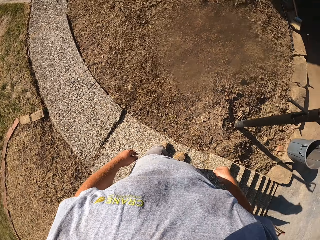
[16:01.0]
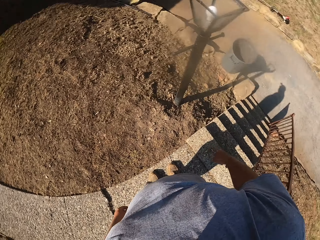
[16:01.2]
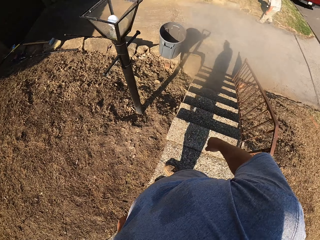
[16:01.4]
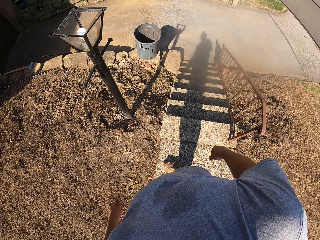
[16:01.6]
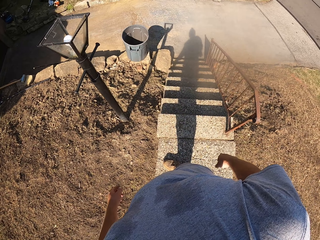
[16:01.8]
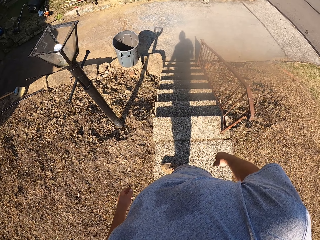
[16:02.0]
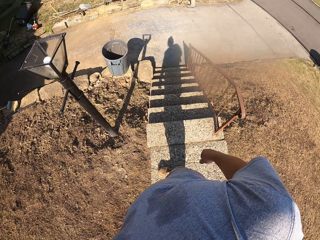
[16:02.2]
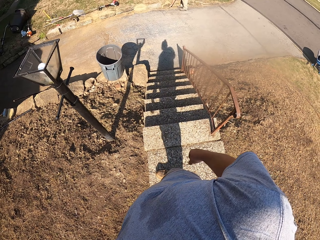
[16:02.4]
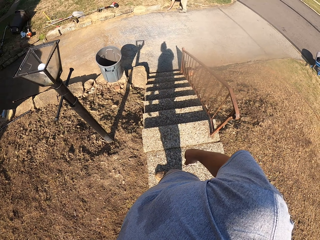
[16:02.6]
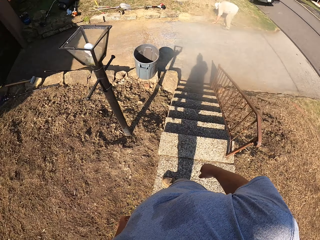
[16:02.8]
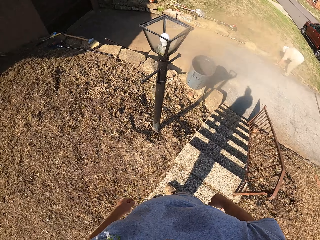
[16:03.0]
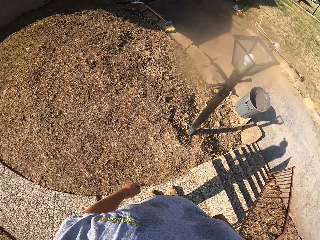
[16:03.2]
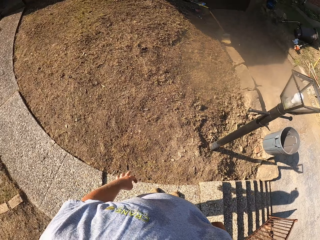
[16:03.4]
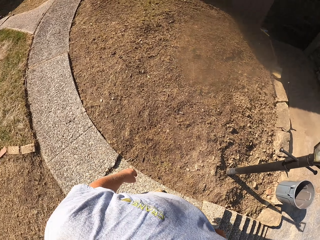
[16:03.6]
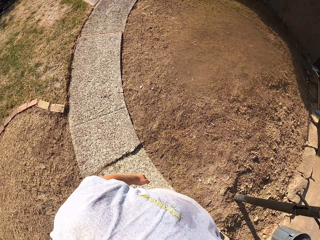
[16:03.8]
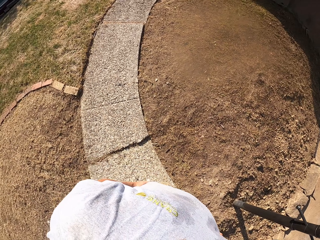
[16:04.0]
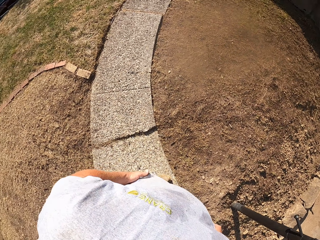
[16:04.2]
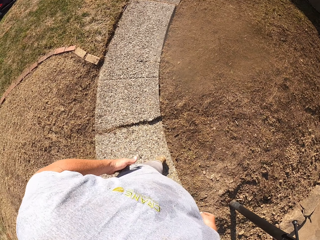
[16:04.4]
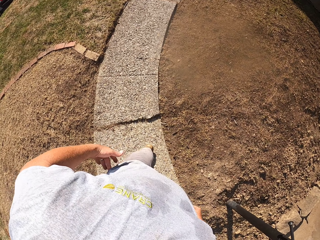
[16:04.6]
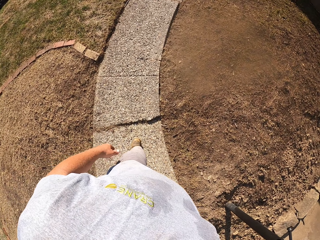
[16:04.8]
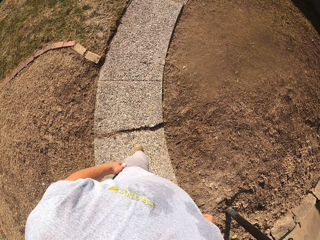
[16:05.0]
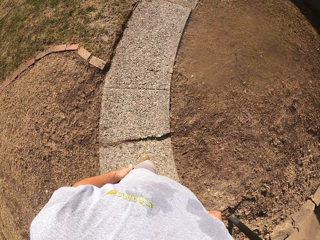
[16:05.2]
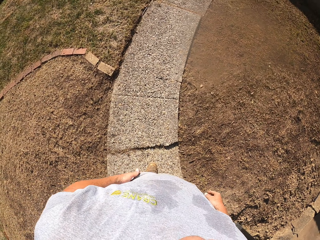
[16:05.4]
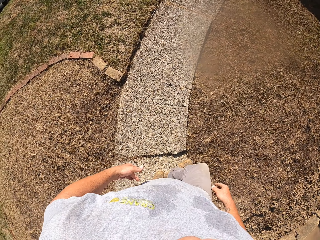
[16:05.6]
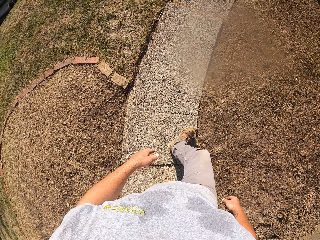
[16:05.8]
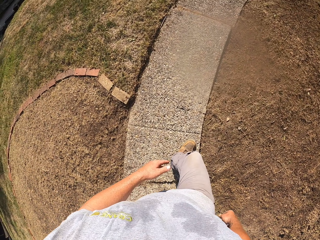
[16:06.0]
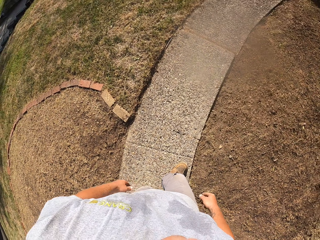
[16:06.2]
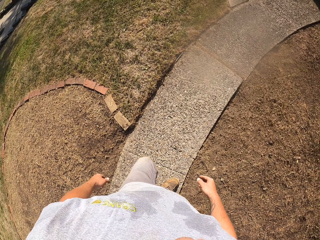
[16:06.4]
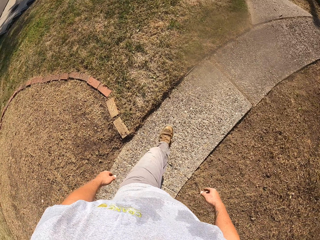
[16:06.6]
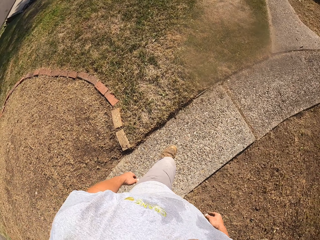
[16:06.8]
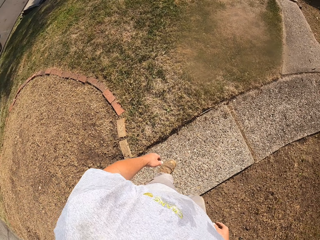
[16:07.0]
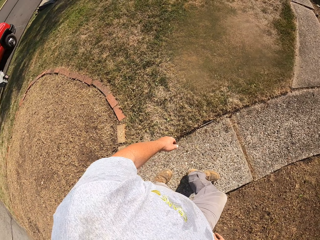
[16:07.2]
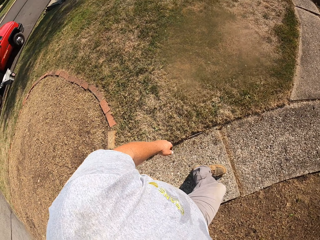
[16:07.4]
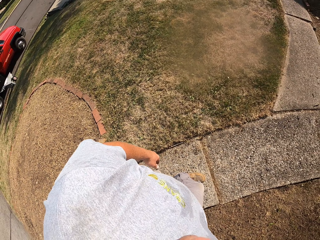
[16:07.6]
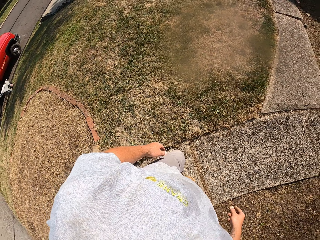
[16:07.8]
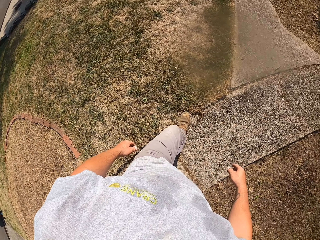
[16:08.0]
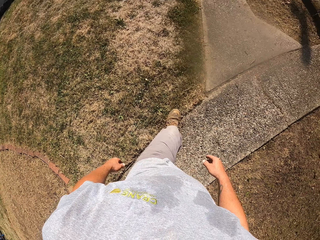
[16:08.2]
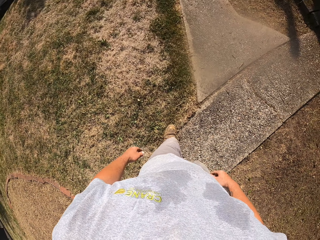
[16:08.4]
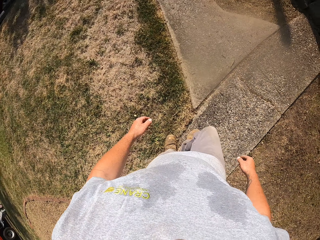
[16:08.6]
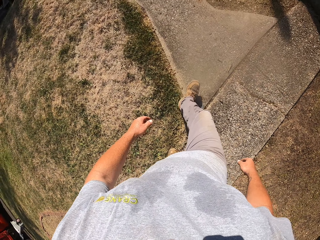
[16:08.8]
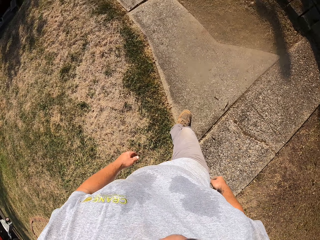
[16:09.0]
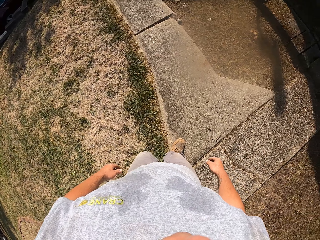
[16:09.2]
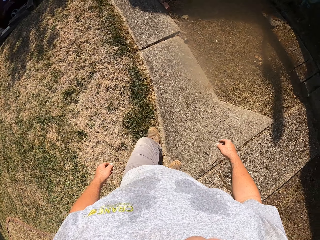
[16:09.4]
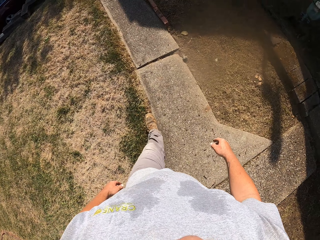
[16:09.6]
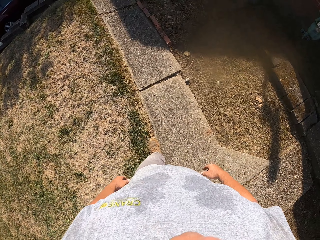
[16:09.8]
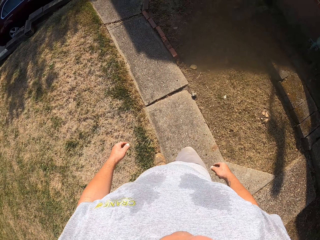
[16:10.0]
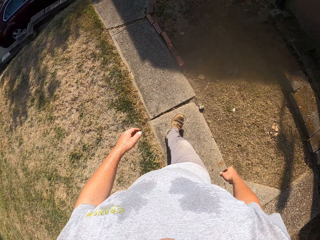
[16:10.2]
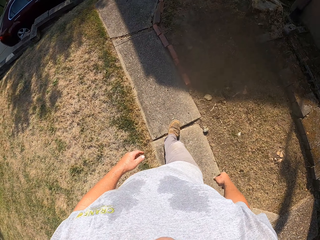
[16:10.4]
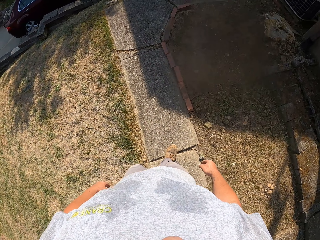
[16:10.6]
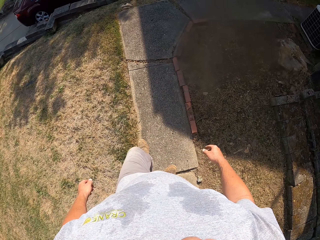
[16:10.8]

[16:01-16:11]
The camera wearer walks around. They look around. They walk on the footpath.

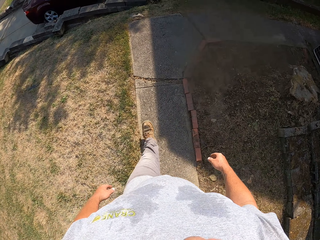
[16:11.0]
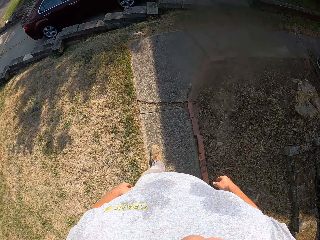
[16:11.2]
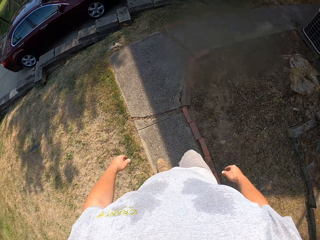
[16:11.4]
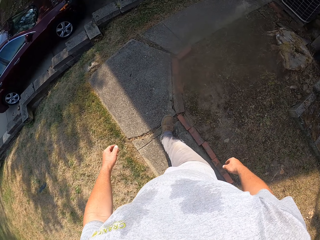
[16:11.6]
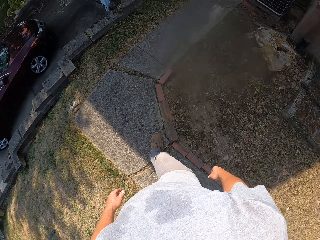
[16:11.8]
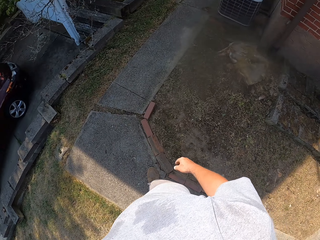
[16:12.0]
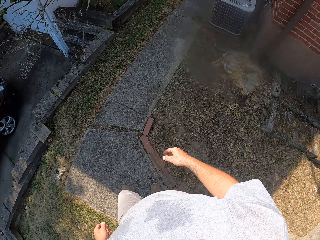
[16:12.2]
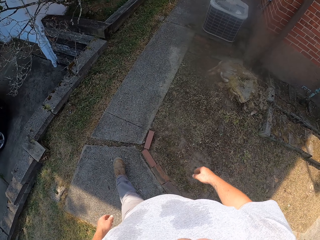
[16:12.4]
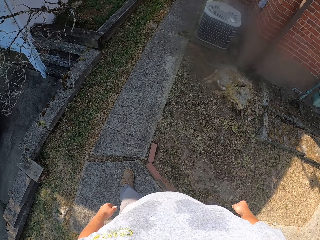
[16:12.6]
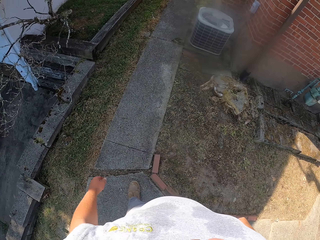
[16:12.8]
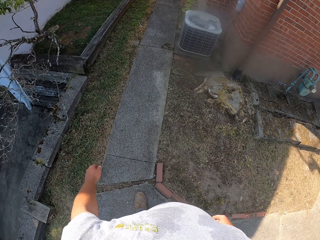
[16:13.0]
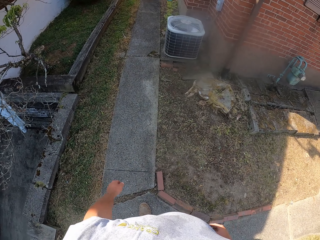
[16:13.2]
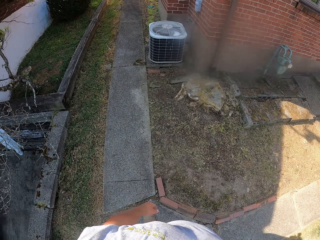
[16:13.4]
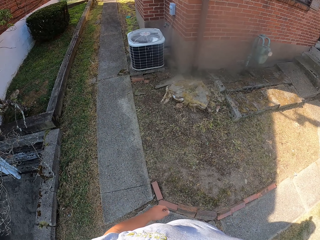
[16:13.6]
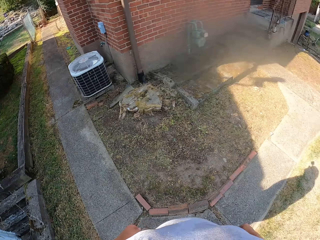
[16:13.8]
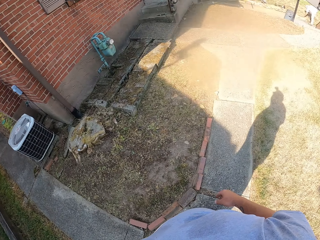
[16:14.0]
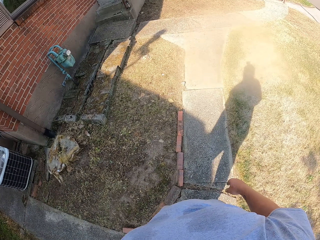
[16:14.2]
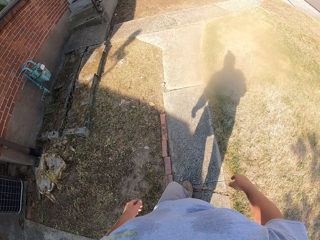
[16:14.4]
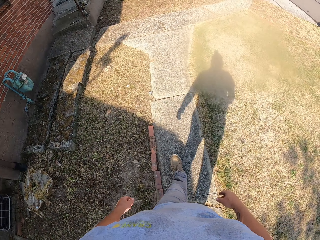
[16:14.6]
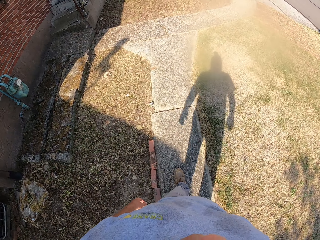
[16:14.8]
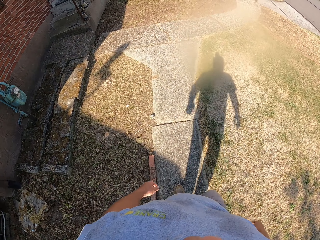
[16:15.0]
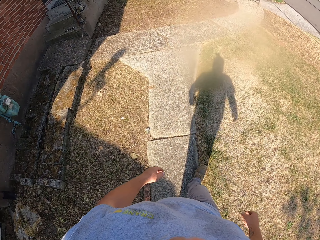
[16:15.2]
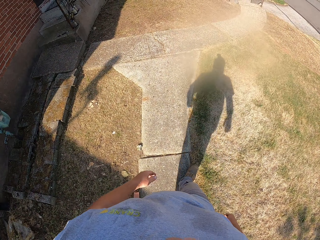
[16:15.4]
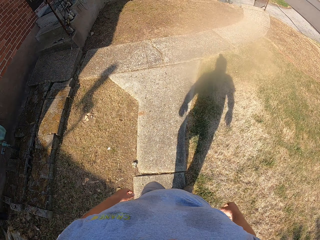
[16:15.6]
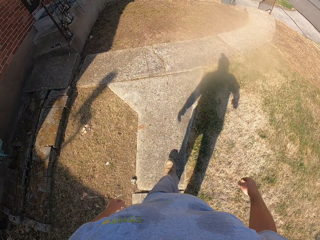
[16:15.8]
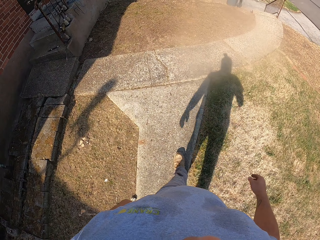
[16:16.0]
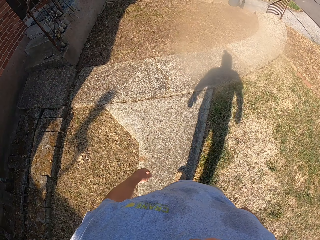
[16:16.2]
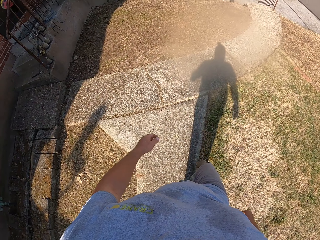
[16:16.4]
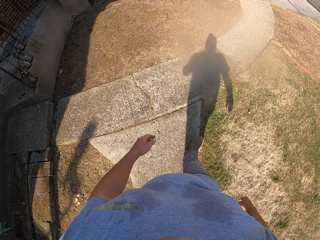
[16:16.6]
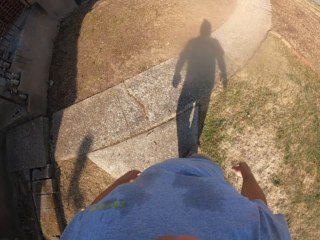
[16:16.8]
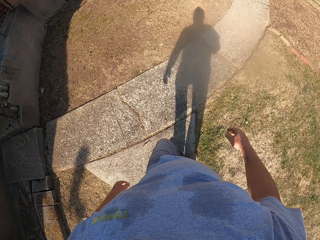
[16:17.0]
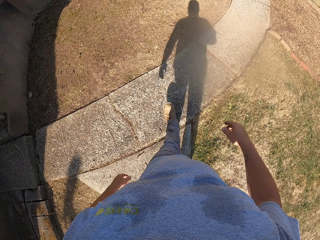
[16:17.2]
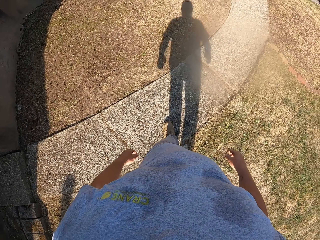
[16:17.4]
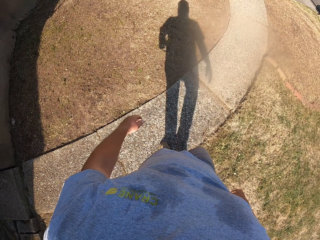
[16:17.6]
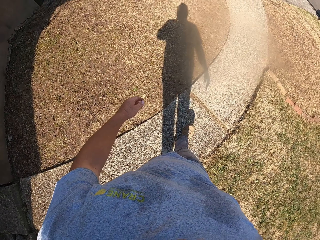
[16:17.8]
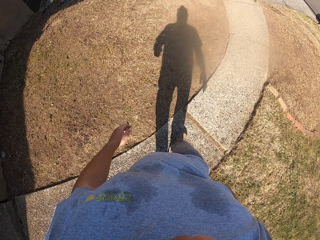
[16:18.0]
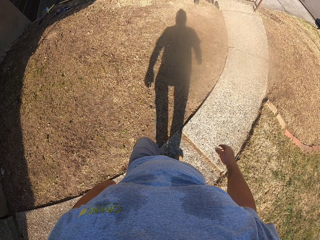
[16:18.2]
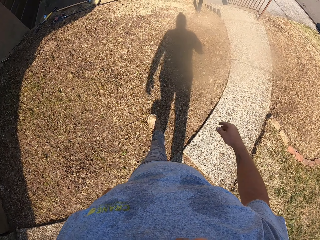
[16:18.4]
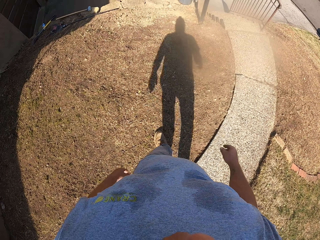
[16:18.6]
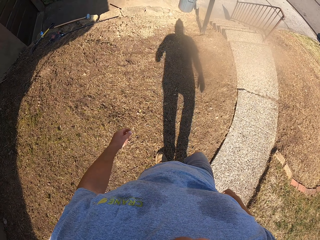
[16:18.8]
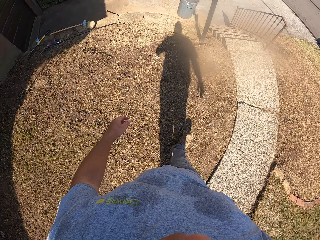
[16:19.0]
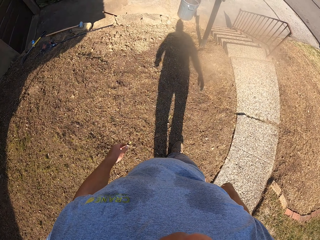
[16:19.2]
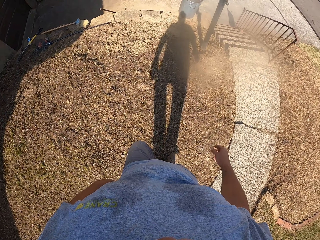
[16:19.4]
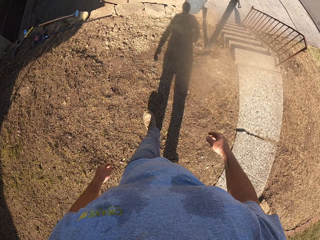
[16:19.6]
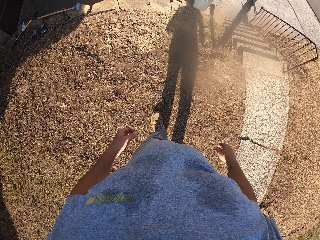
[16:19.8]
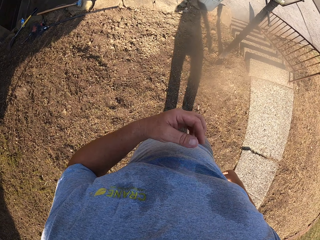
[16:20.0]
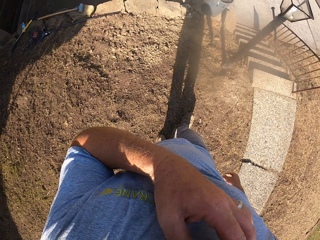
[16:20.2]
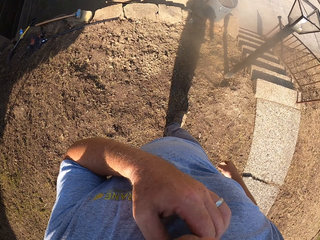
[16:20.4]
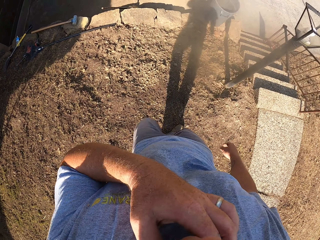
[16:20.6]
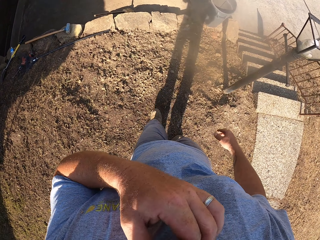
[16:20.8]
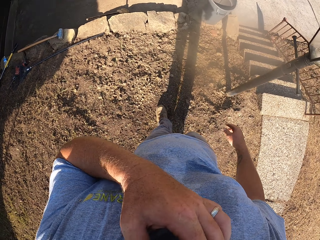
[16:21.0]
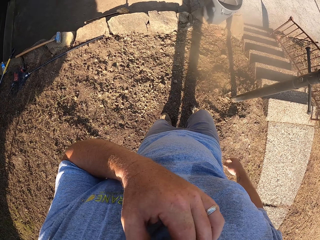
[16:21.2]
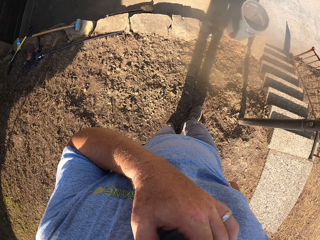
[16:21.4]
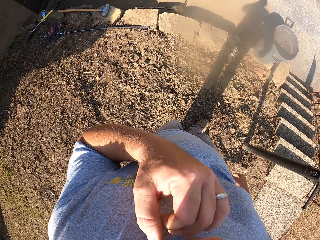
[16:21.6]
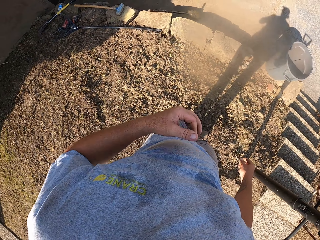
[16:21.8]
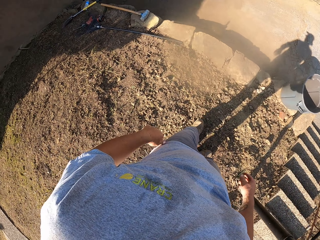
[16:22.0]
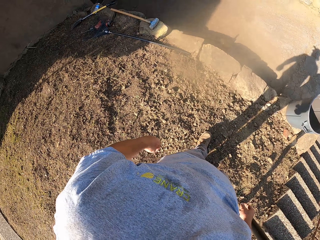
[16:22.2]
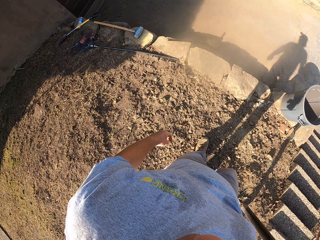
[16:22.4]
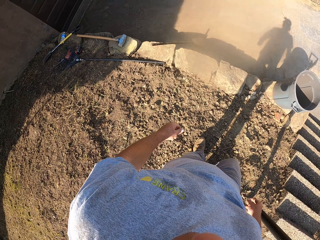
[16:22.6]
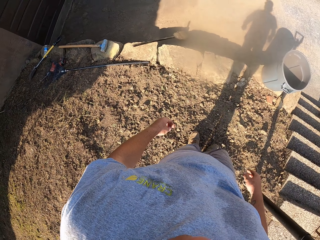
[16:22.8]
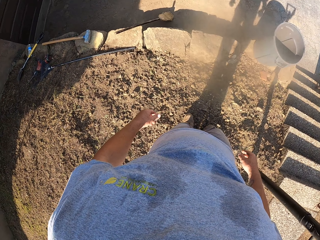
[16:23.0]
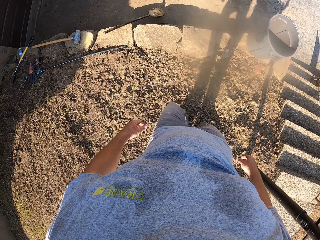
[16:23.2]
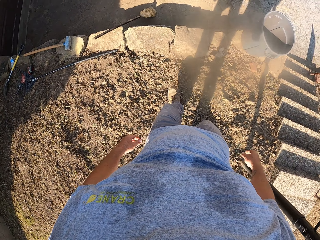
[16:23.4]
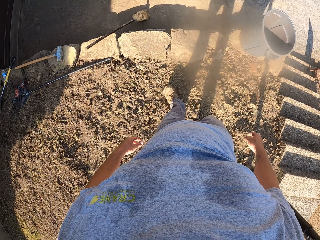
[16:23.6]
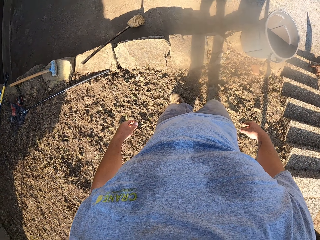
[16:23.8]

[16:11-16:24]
The camera wearer looks around. He stands on the footpath. He walks on the footpath. He walks on the garden. He rubs the body. He scratches his neck.
